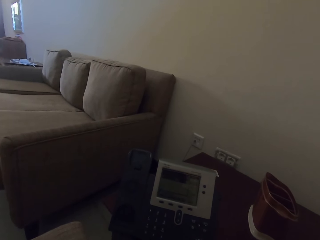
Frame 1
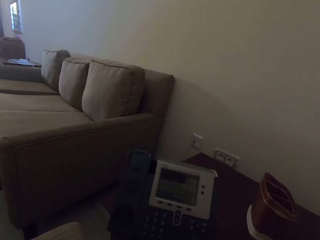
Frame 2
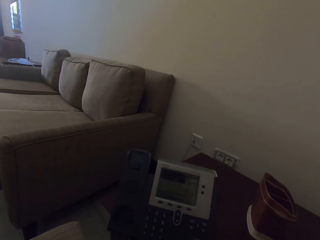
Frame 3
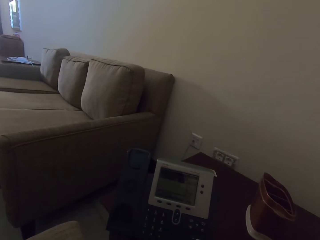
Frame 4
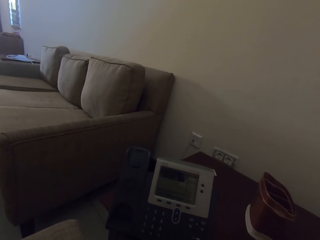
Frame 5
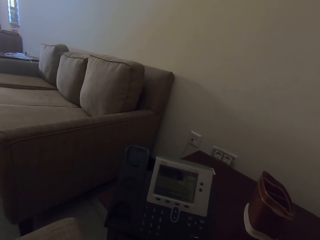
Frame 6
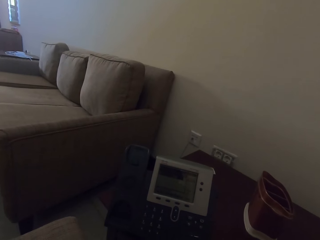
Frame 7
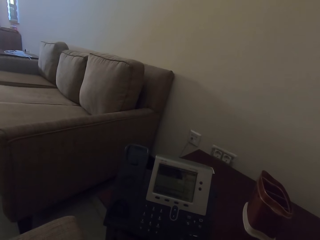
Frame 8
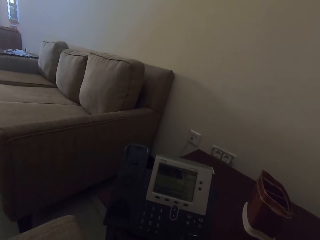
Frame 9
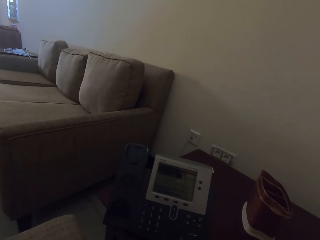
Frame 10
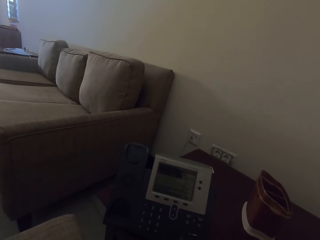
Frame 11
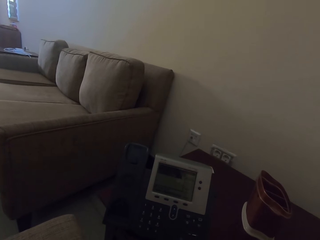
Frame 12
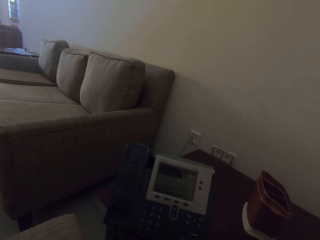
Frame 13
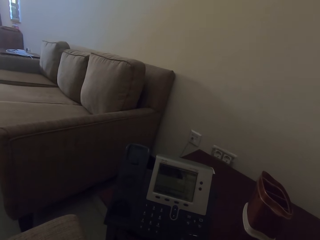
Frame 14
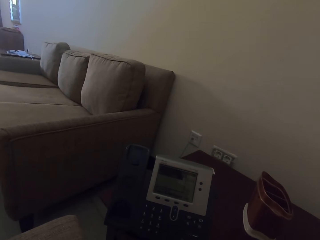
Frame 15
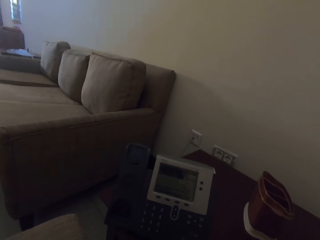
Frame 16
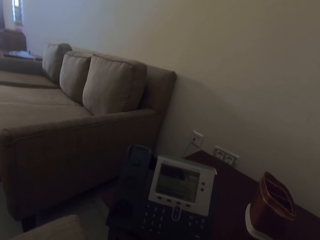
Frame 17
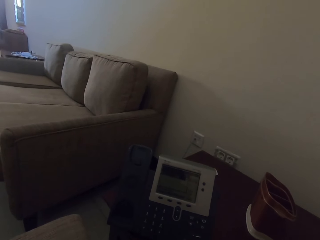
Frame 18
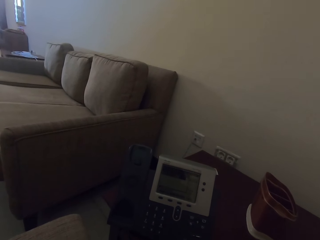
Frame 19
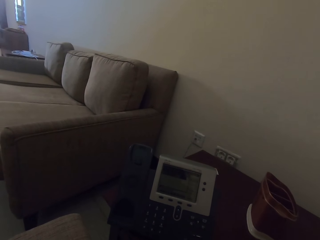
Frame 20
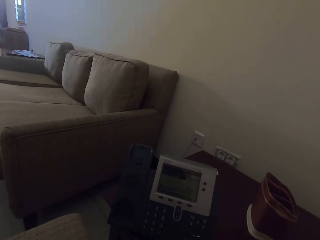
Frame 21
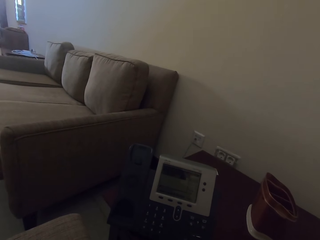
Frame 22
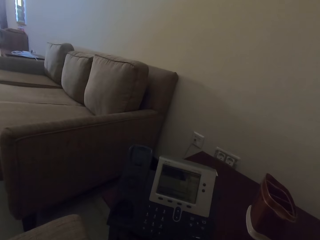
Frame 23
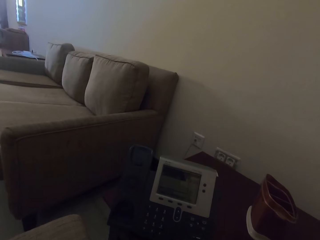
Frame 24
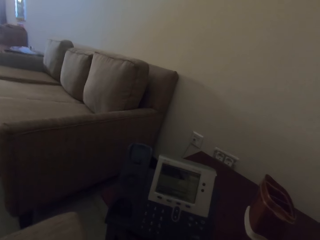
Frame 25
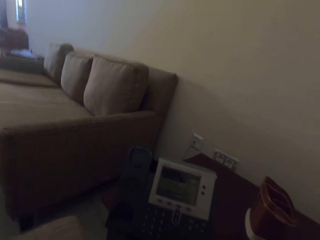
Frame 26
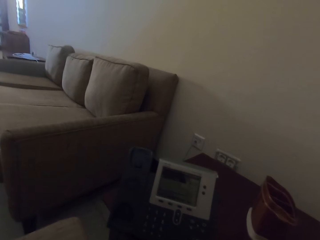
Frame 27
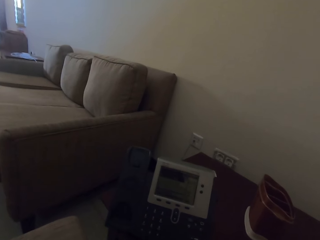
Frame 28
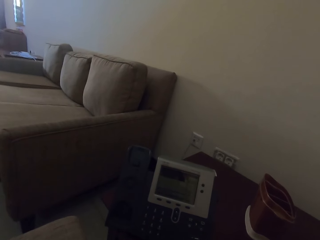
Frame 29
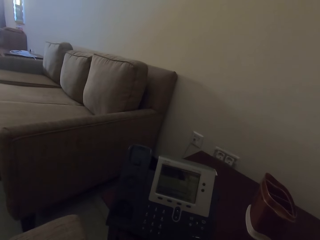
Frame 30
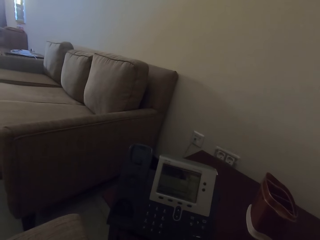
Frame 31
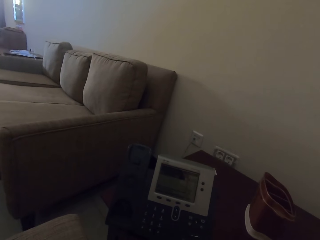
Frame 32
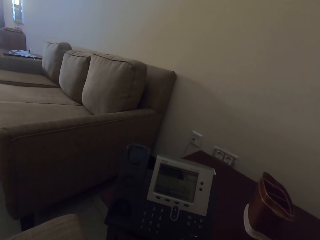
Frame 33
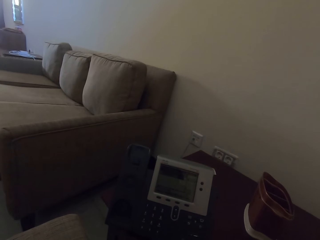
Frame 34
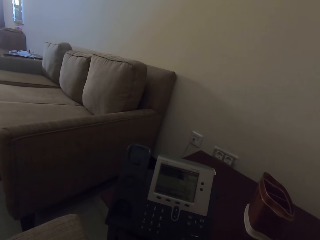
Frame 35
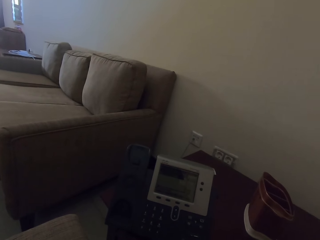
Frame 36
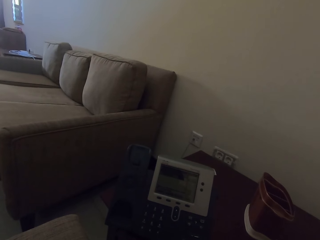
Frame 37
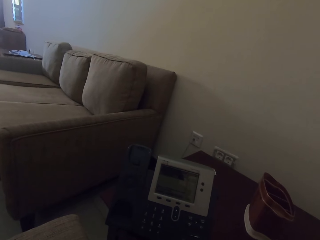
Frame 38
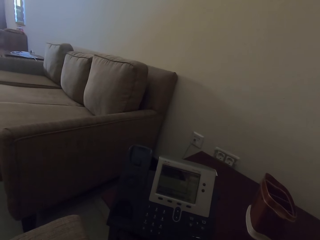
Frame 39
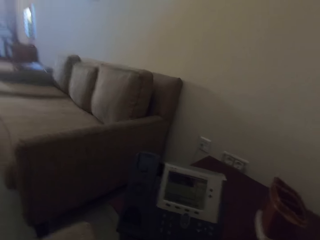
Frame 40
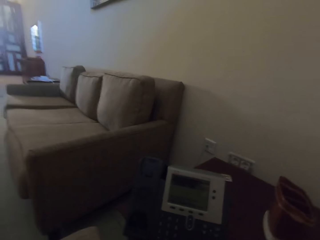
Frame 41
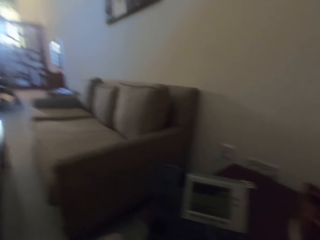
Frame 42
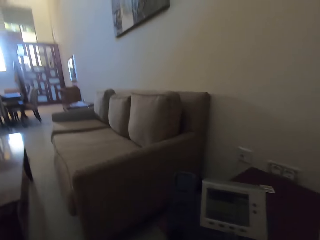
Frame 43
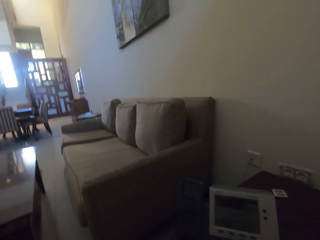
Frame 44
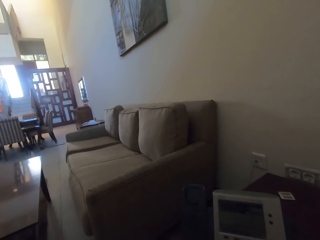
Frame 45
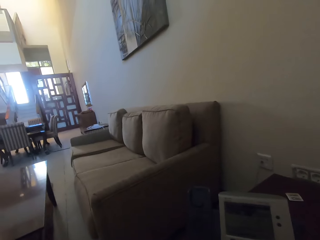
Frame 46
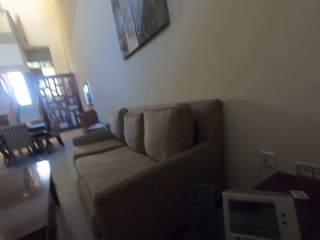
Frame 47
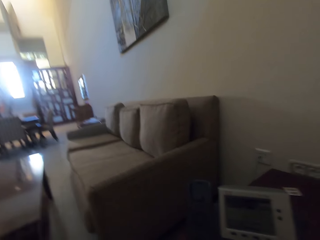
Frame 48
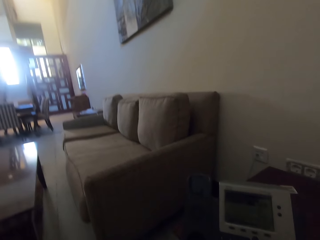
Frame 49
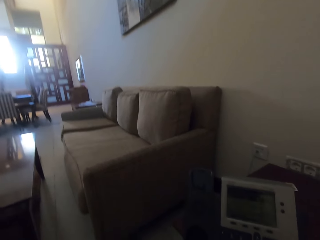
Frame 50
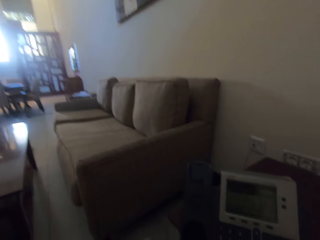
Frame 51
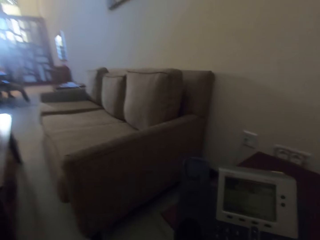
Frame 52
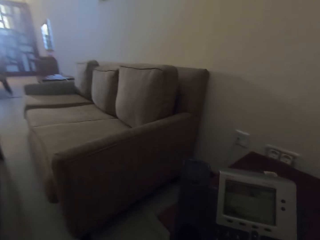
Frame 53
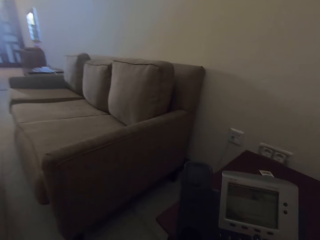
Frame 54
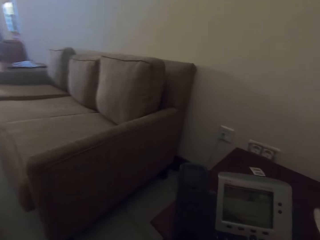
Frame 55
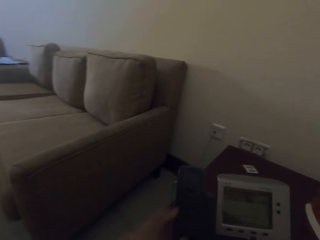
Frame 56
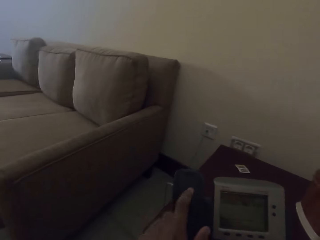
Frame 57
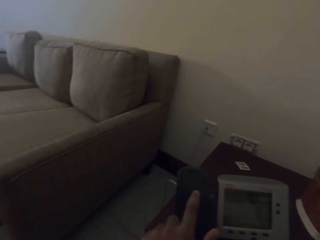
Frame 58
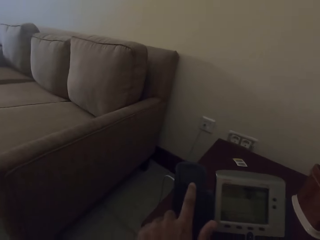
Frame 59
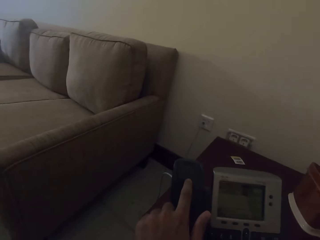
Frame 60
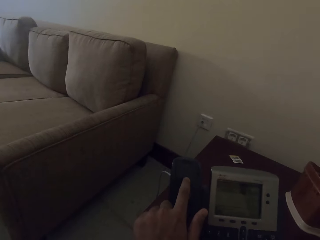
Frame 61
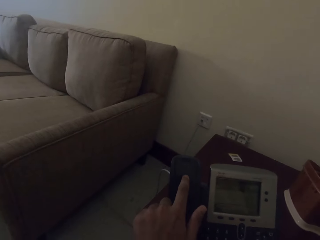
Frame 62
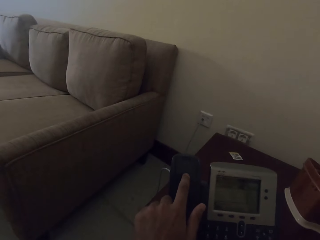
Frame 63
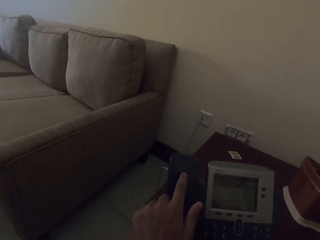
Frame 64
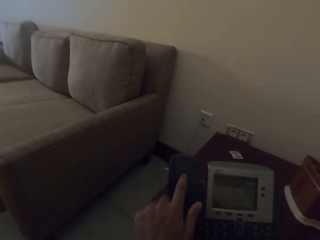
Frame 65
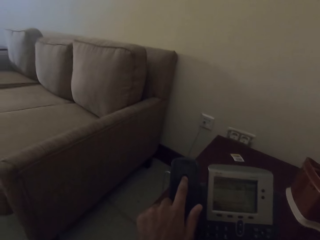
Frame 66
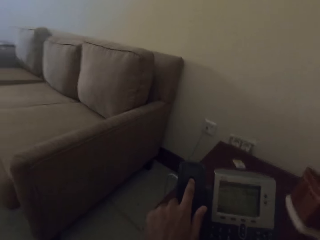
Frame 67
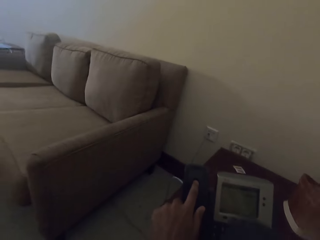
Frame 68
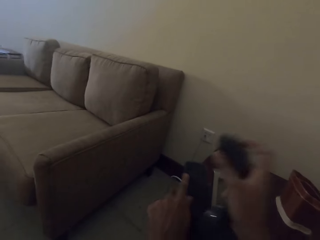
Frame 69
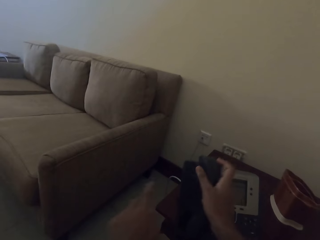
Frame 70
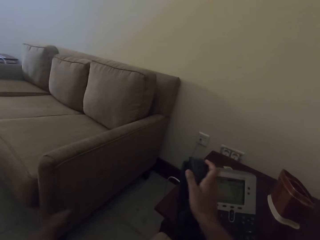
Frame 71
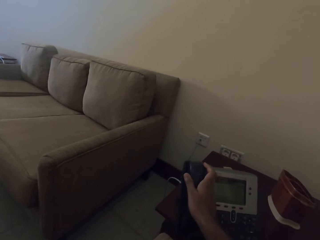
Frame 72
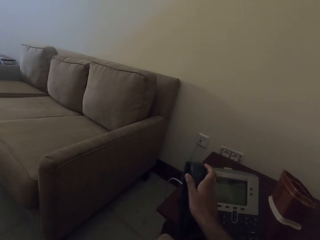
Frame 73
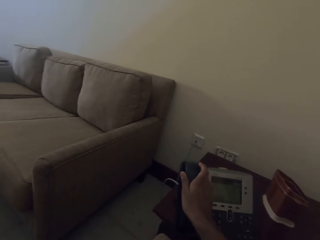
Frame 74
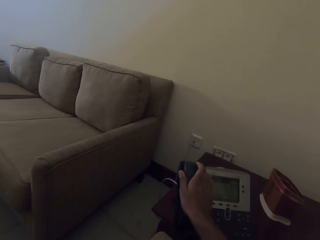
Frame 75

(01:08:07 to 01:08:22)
The camera wearer pauses talking on the telephone. They speak on the telephone. They pause talking on the telephone. They speak on the telephone. They pause talking on the telephone. They speak on the telephone. They pause talking on the telephone. They speak on the telephone. They place the telephone down.

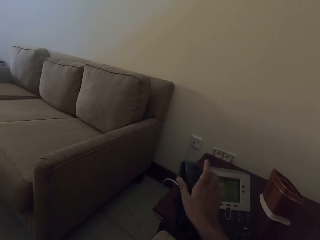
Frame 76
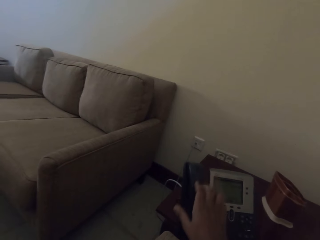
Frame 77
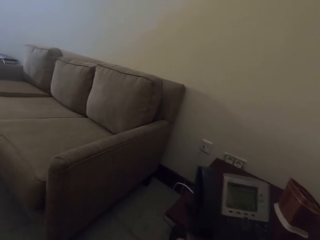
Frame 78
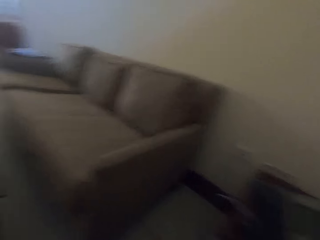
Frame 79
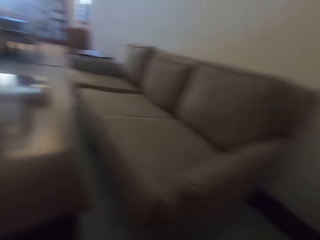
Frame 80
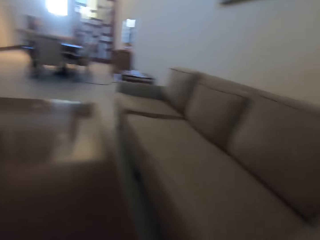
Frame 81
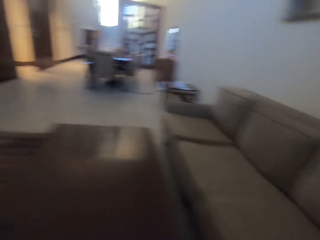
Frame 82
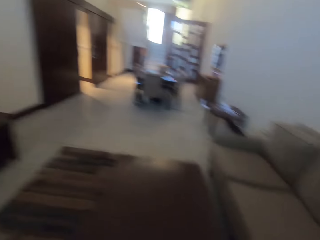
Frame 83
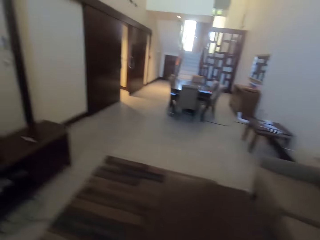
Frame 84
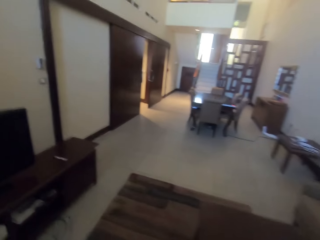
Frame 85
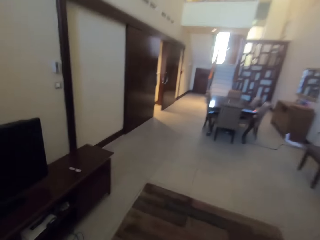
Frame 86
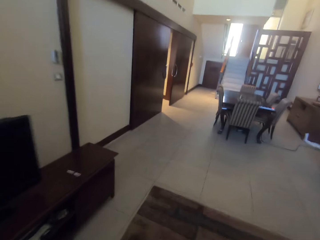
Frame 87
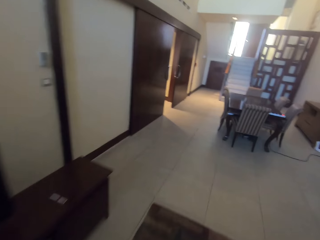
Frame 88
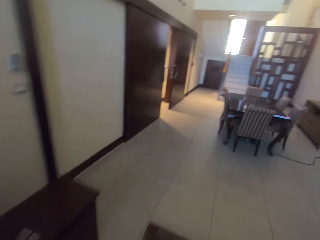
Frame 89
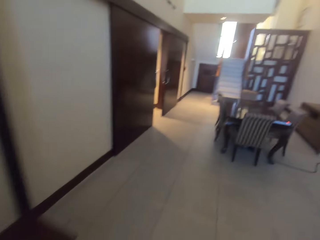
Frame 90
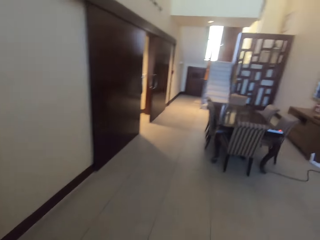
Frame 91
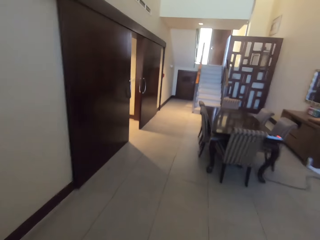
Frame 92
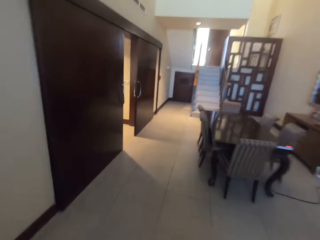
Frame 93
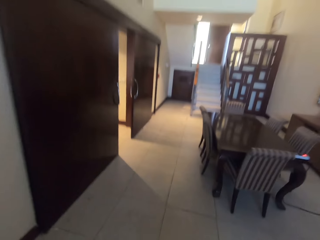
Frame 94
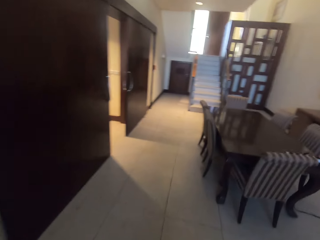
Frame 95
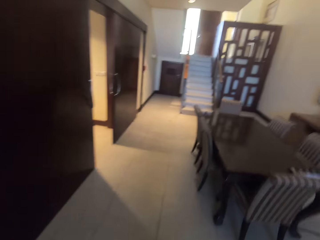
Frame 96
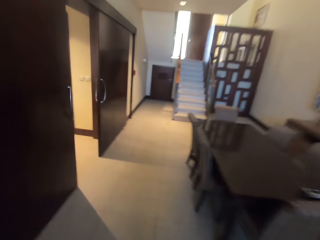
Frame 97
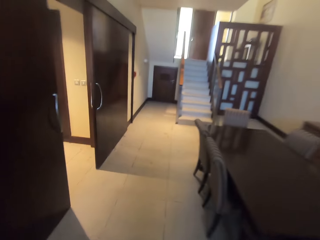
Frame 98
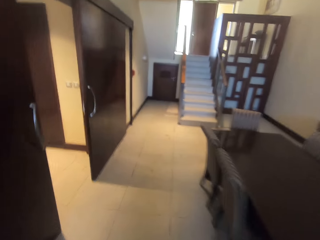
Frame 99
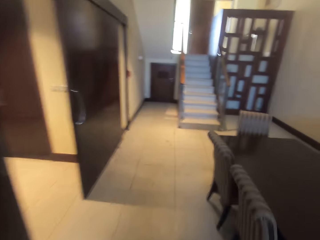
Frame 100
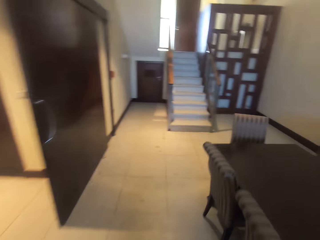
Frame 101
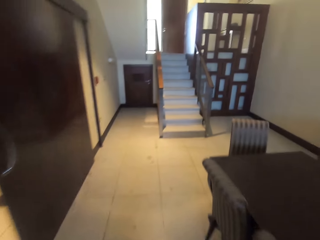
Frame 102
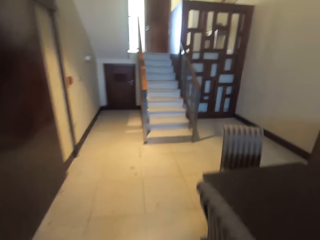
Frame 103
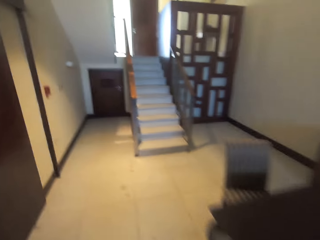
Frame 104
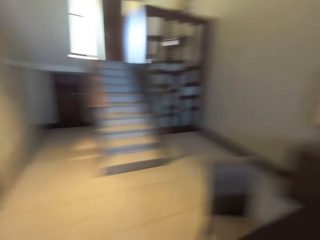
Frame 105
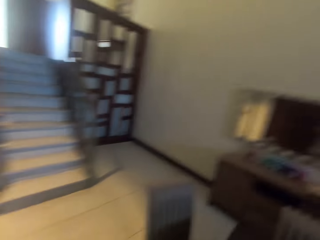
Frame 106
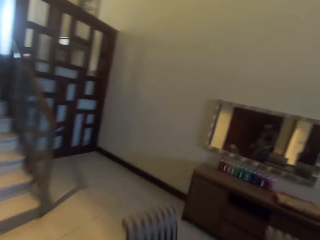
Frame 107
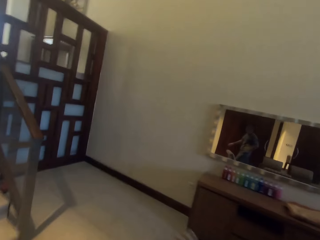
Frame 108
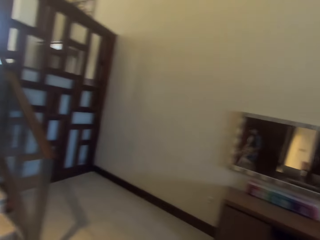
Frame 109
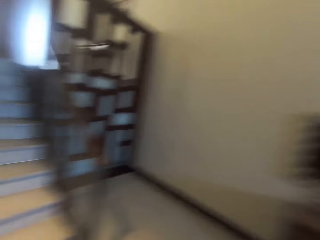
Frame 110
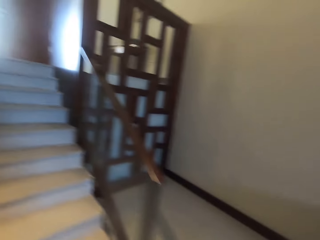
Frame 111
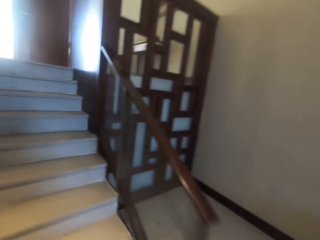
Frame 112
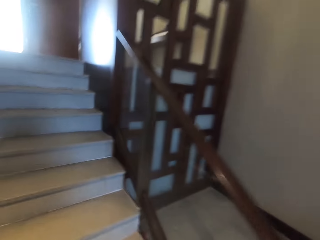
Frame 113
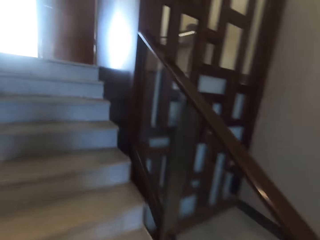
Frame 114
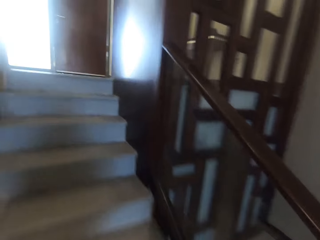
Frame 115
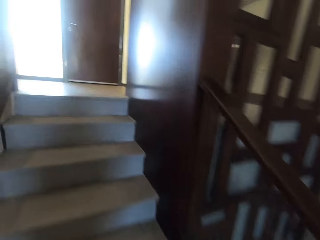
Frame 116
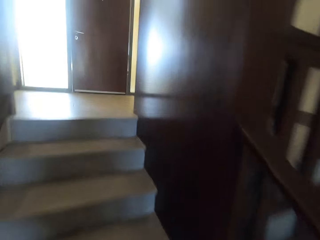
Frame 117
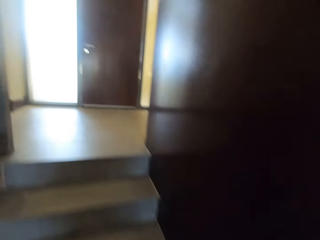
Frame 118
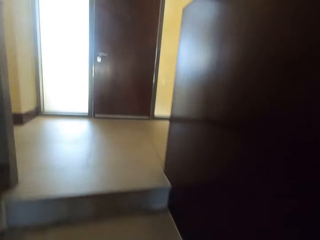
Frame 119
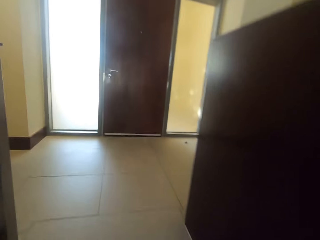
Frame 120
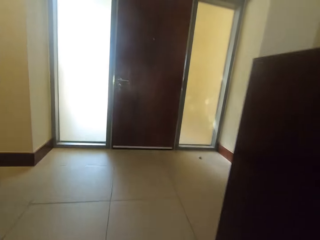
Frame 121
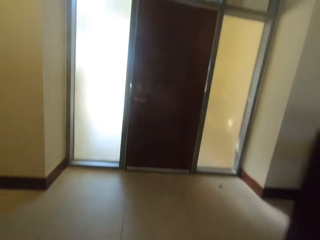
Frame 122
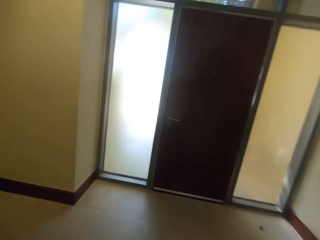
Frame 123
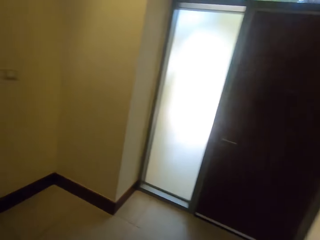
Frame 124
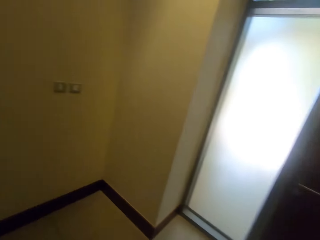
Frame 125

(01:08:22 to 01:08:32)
The camera wearer stands up. They move in the room. They walk in the house. They walk upstairs.
